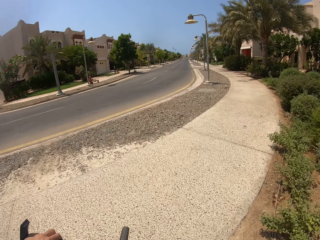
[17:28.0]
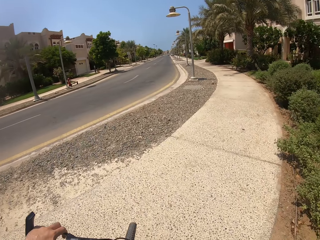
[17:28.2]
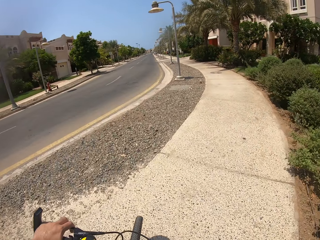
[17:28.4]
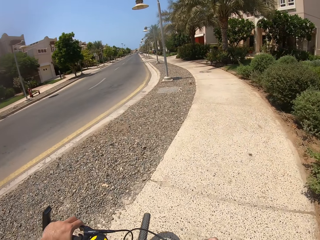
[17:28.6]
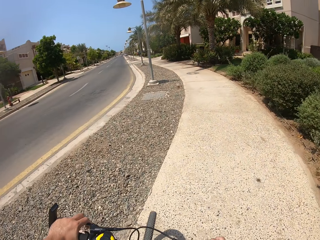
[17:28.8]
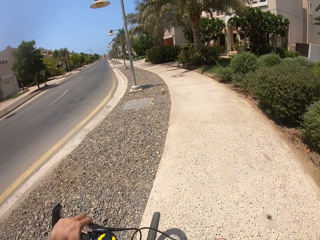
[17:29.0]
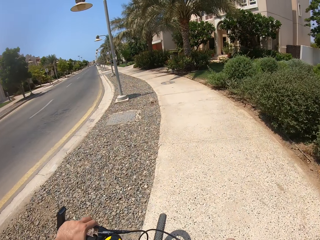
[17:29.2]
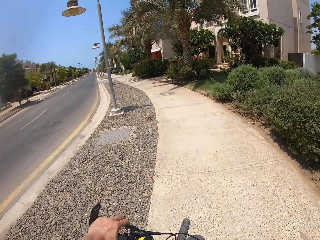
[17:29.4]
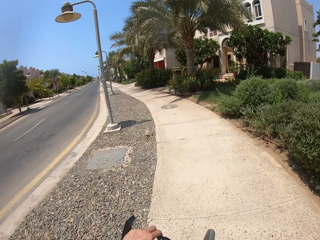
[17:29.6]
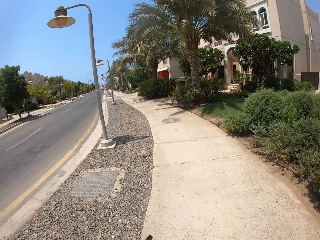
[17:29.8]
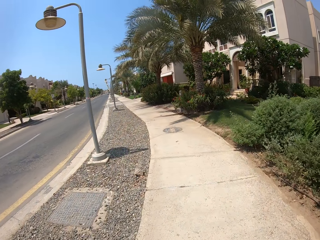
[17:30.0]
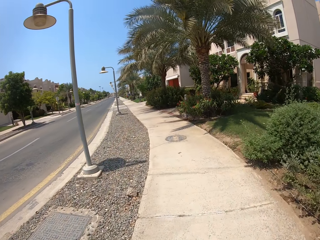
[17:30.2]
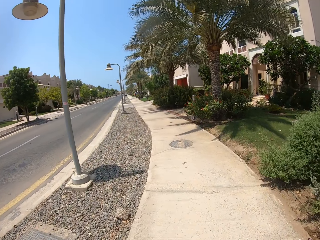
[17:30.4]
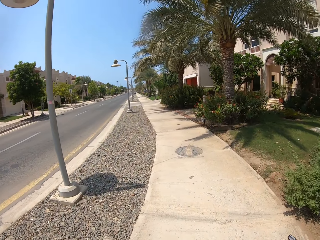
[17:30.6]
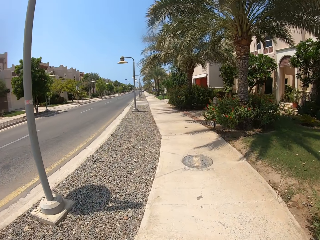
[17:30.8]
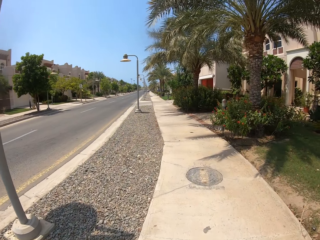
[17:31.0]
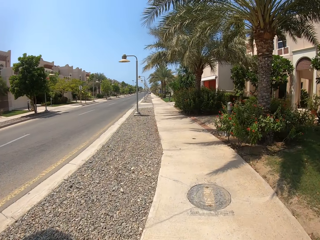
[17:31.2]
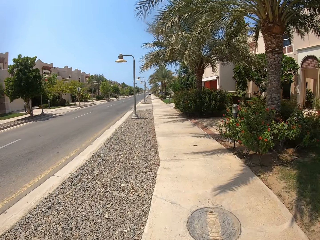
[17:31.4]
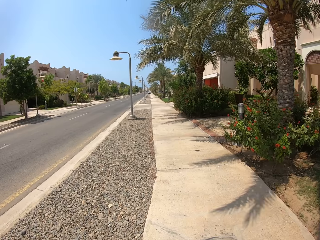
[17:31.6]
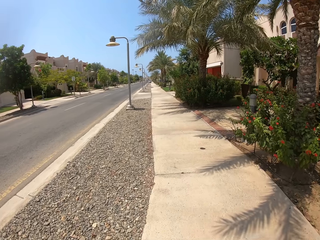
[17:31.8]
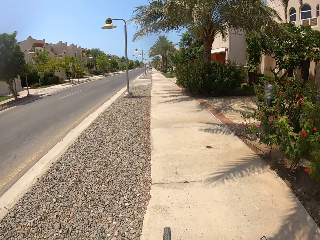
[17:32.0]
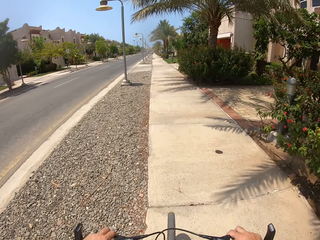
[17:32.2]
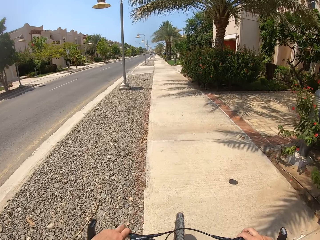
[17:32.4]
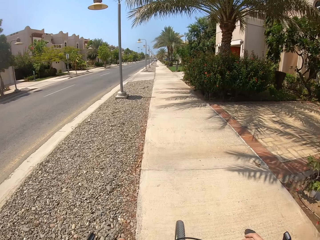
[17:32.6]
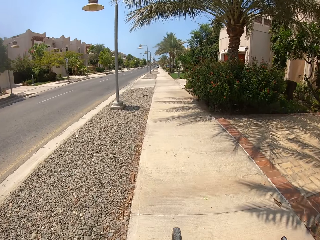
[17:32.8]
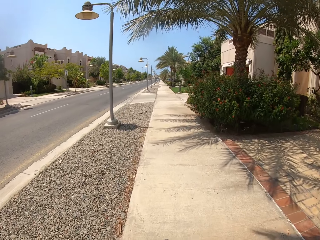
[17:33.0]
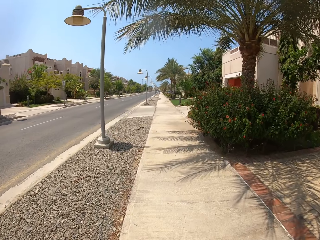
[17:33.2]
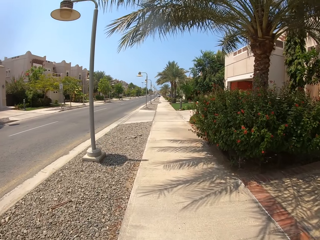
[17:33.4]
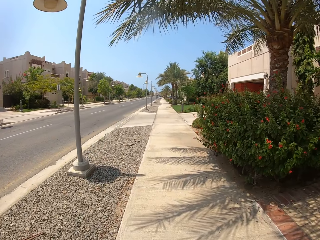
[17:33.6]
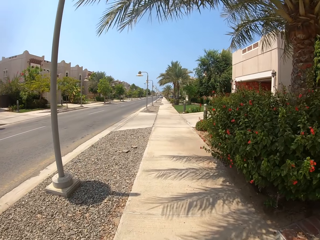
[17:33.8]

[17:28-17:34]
The camera wearer turns right.

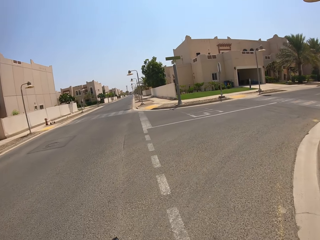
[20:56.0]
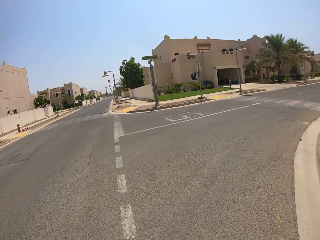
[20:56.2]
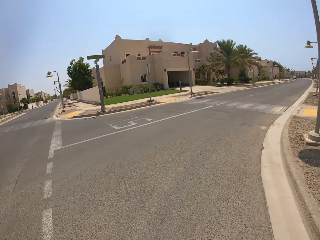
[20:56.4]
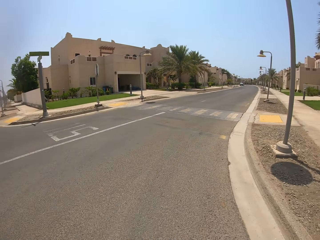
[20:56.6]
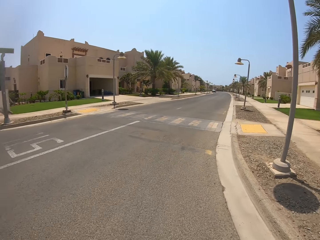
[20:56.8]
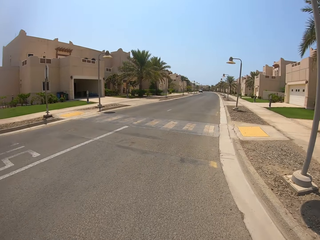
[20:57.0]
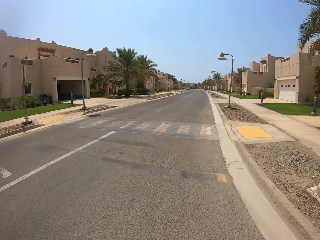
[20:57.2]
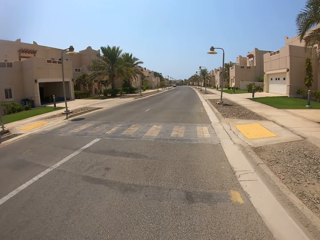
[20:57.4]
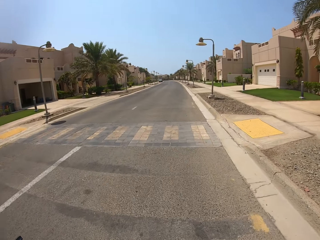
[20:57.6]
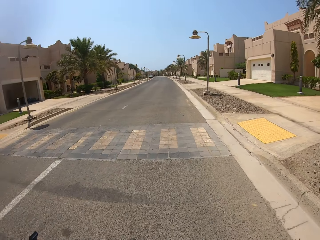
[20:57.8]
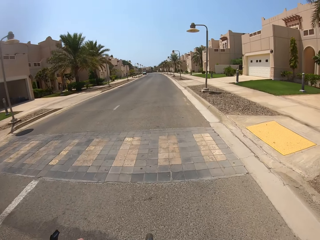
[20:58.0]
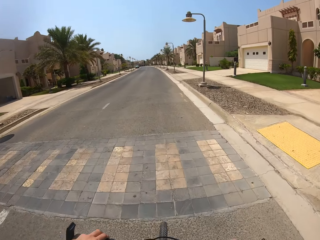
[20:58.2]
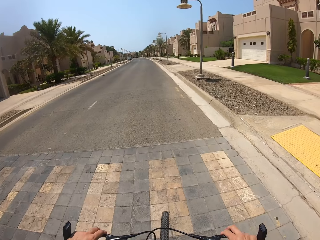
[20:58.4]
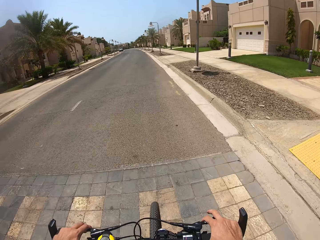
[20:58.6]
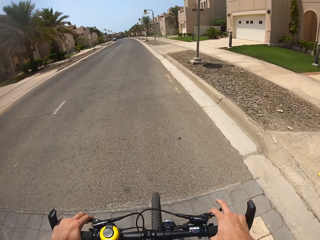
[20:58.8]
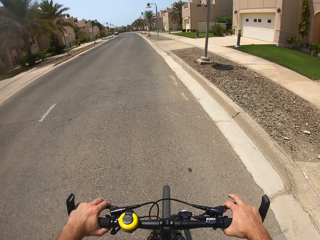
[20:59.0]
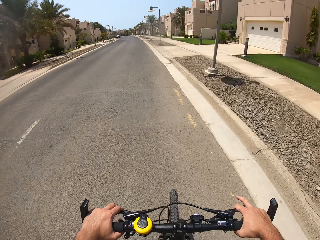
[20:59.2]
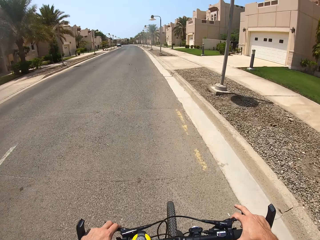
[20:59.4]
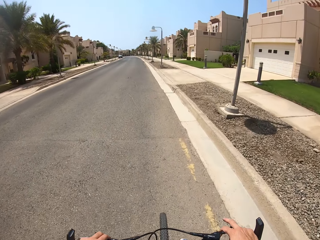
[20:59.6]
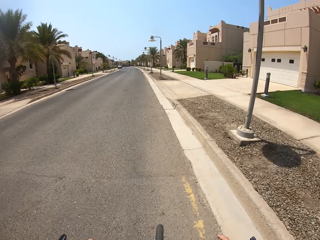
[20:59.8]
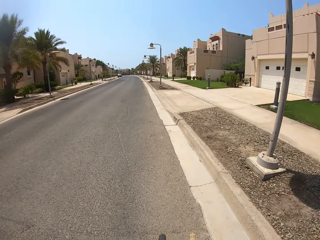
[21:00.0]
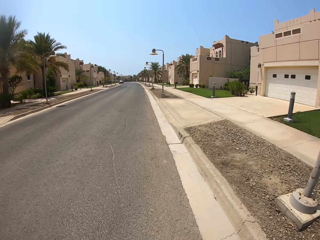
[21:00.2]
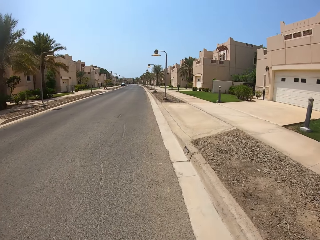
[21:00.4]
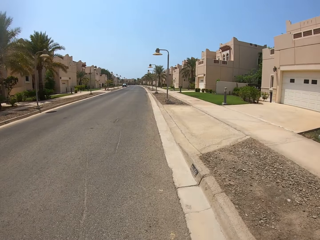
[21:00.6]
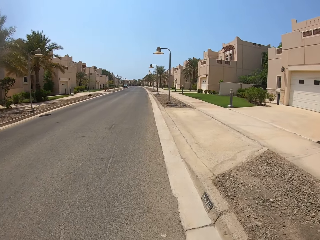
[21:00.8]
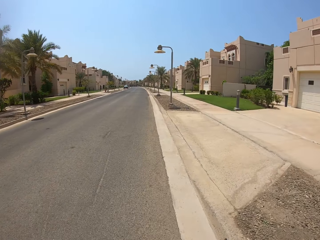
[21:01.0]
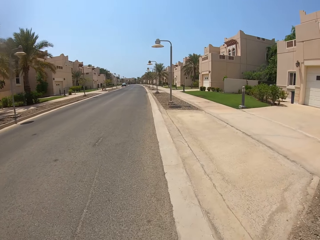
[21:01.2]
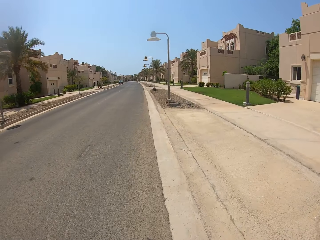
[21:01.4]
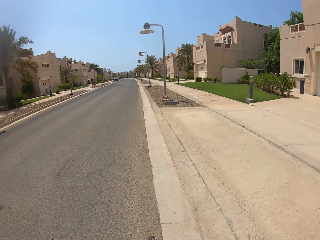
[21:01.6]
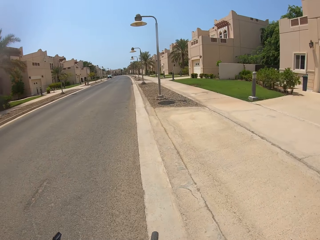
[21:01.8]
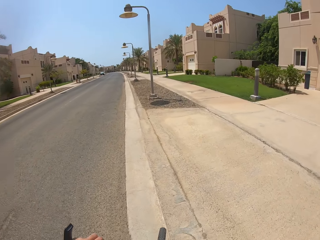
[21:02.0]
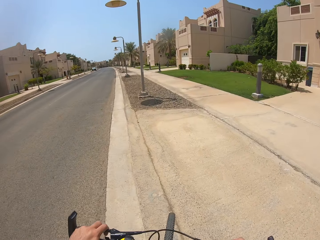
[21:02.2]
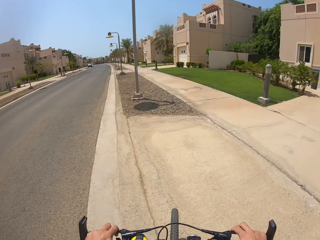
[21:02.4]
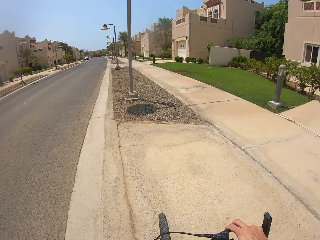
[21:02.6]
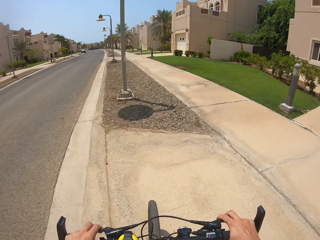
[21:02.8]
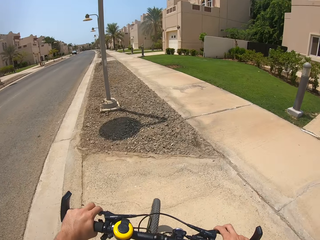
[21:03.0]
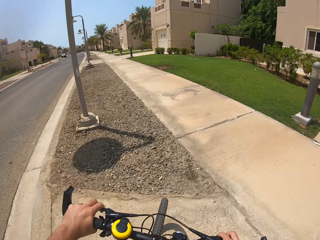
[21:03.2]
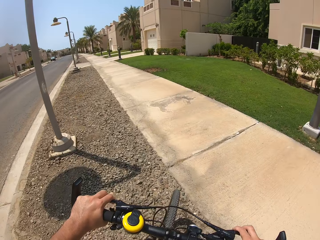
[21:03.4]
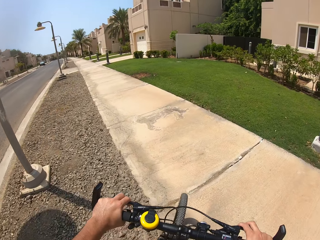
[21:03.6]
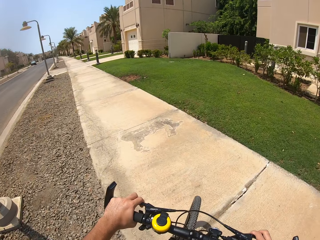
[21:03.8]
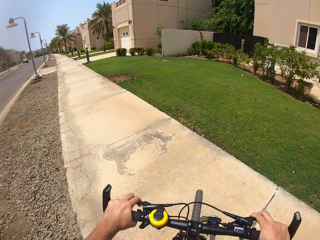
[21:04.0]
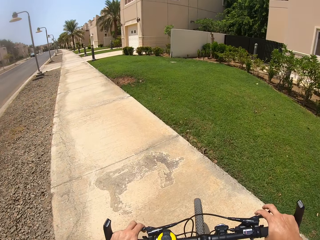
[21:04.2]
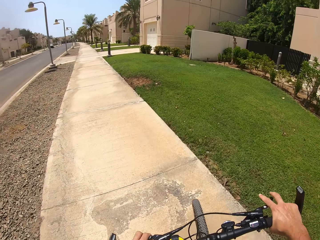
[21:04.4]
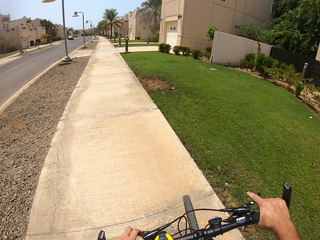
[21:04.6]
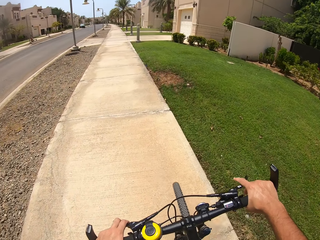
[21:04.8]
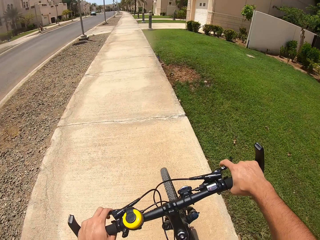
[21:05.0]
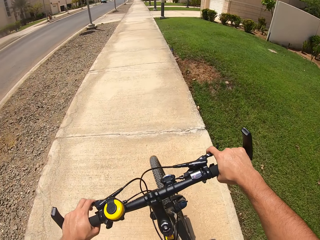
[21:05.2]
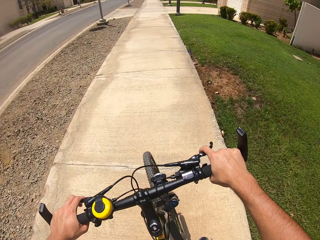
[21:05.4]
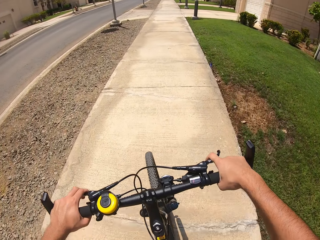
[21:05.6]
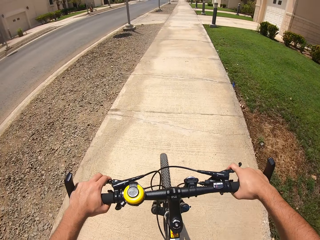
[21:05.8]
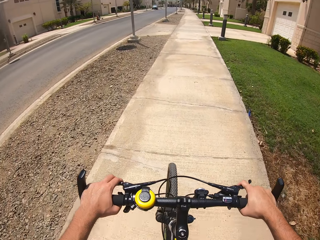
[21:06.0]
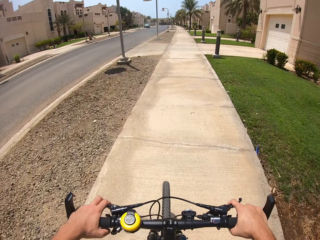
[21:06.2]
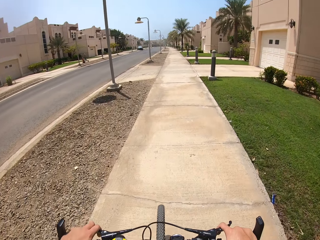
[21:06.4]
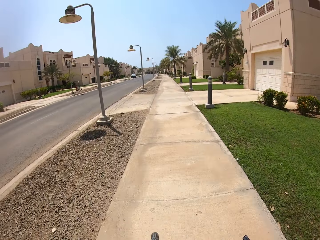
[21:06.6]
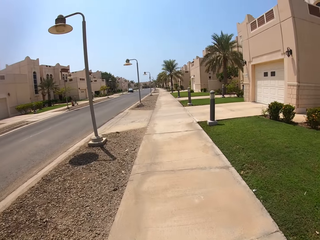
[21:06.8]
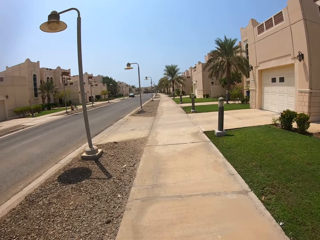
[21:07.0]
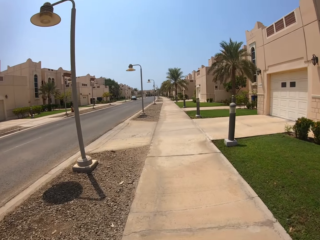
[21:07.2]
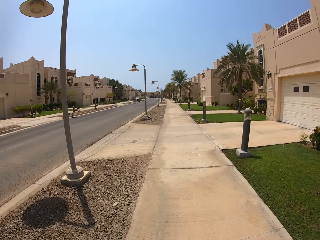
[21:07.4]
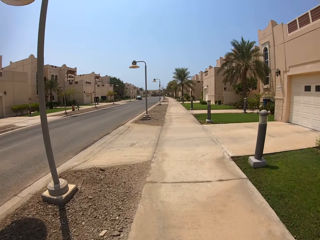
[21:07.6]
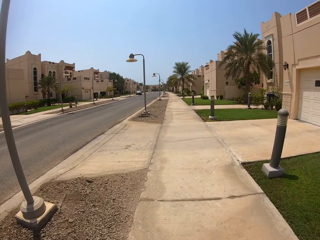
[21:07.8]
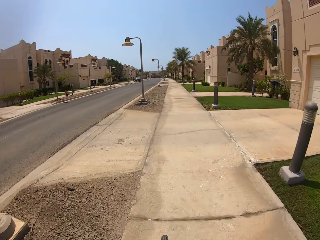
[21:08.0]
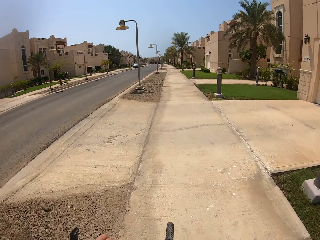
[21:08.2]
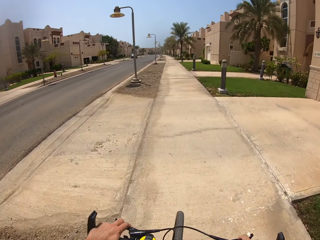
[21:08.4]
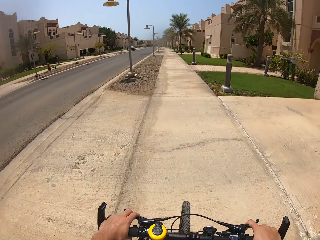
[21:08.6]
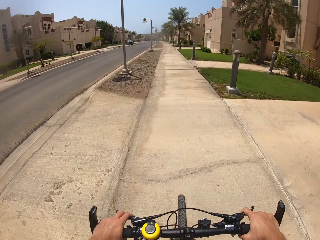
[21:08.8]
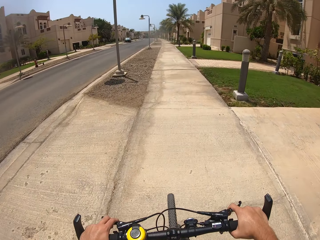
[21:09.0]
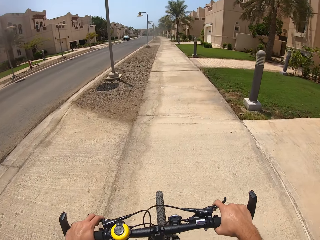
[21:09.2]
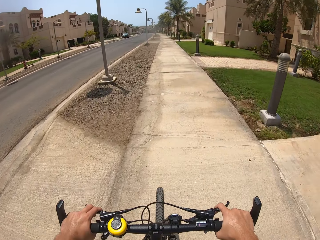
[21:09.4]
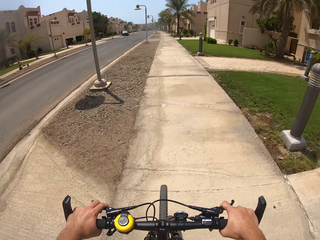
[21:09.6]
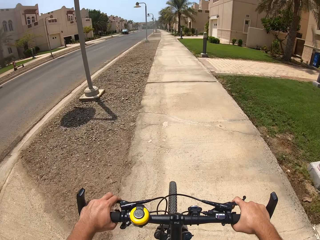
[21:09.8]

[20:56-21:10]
The camera wearer turns to the right. They cycle on the road. They cycle on the sidewalk.

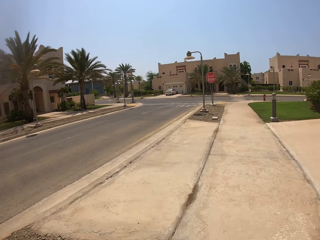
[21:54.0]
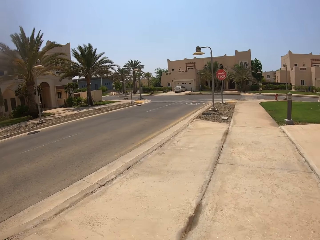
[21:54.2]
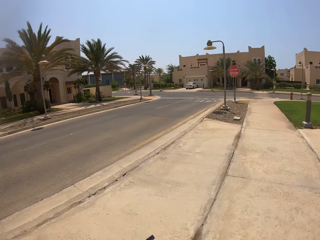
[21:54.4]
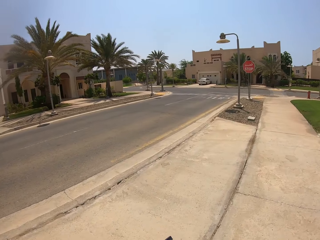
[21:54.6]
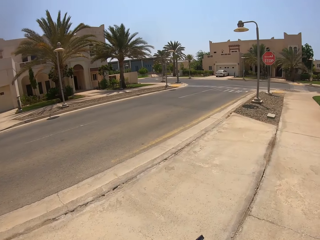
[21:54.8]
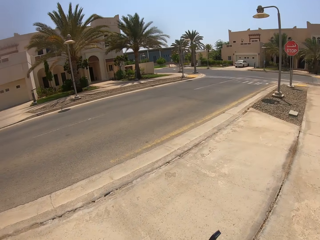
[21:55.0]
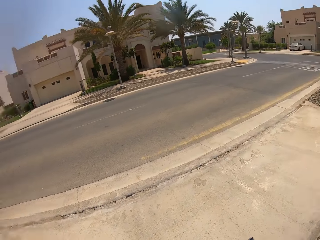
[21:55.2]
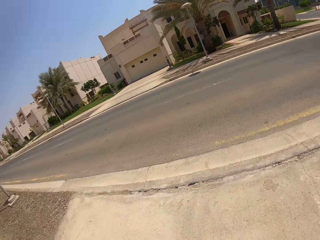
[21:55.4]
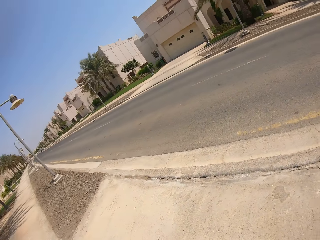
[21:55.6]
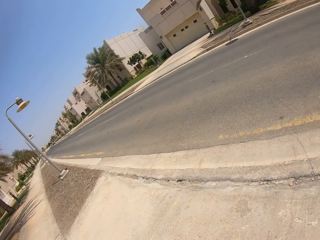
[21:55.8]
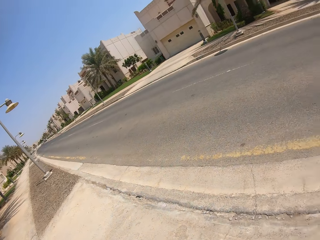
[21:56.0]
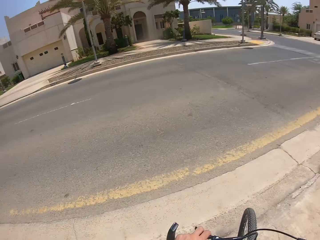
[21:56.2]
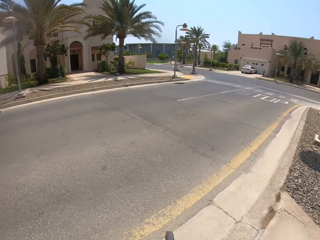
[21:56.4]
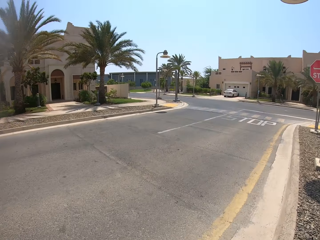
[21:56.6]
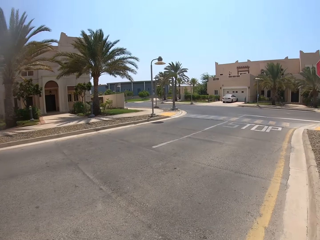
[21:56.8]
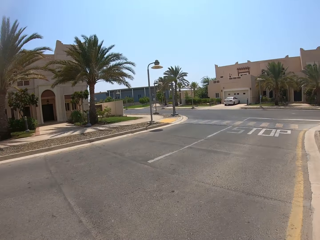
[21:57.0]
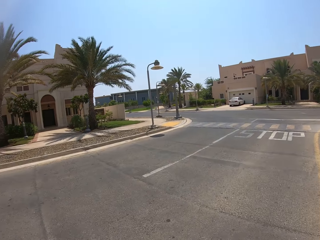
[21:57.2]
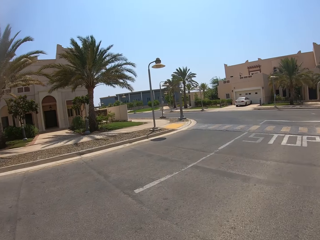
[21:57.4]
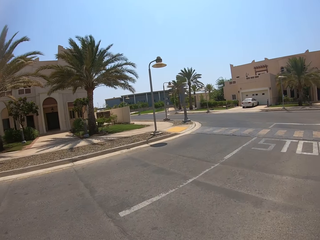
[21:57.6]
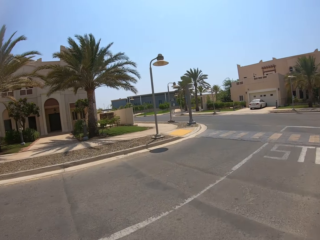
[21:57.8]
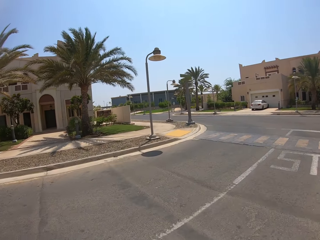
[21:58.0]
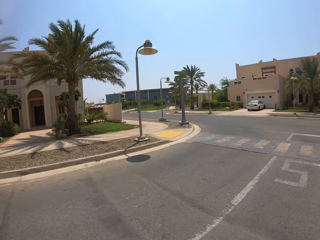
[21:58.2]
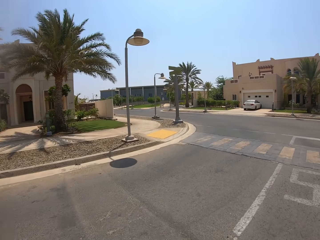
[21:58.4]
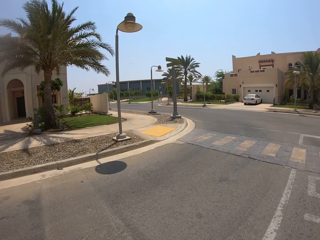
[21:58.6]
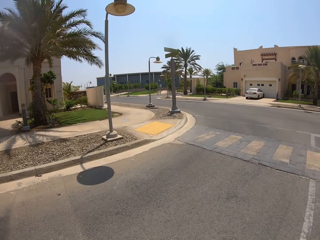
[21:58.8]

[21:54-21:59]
The camera wearer looks around. They cross the road.
